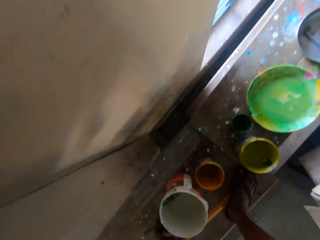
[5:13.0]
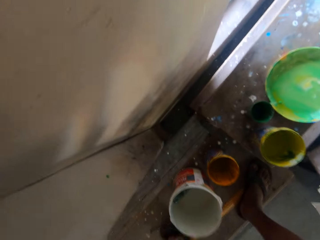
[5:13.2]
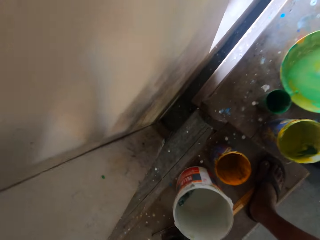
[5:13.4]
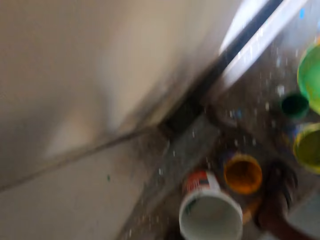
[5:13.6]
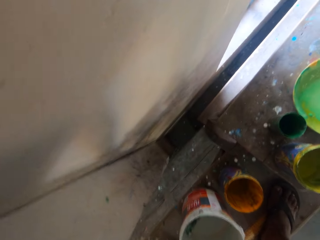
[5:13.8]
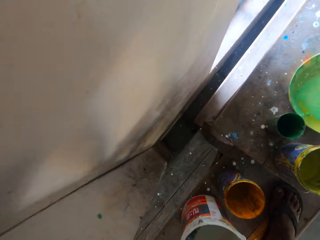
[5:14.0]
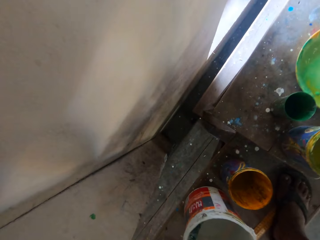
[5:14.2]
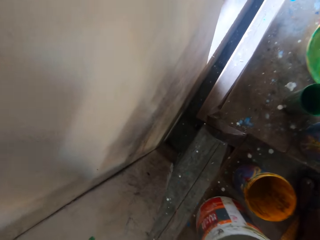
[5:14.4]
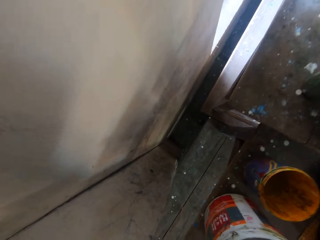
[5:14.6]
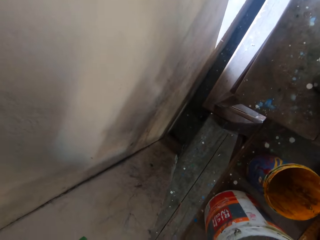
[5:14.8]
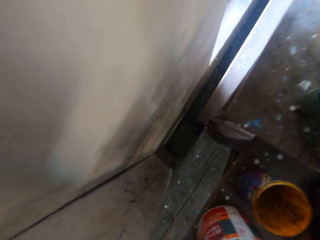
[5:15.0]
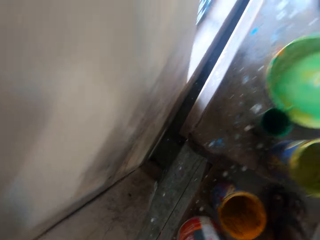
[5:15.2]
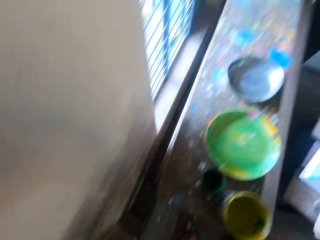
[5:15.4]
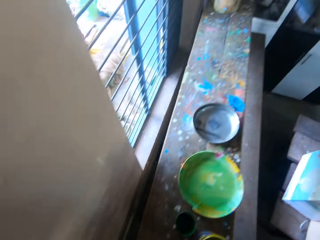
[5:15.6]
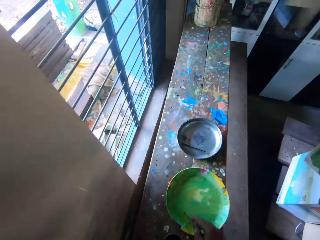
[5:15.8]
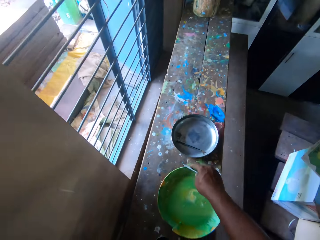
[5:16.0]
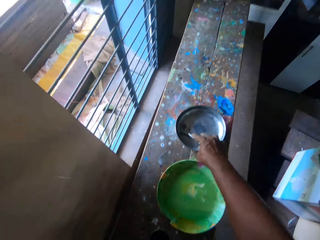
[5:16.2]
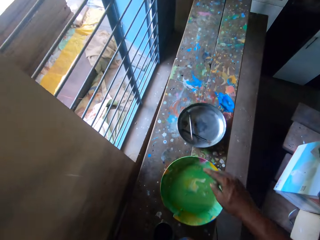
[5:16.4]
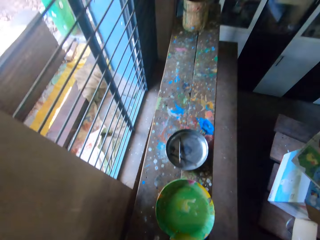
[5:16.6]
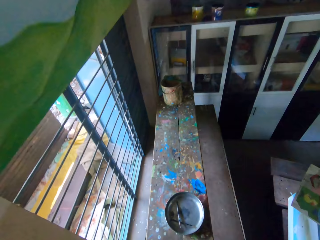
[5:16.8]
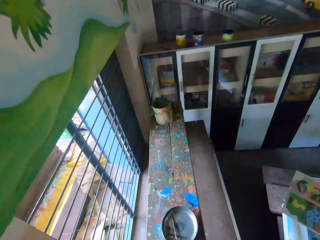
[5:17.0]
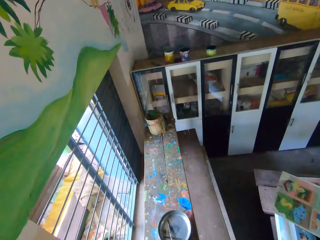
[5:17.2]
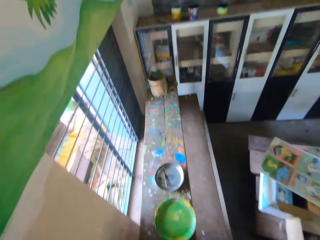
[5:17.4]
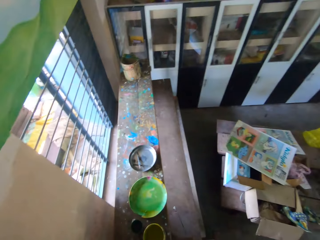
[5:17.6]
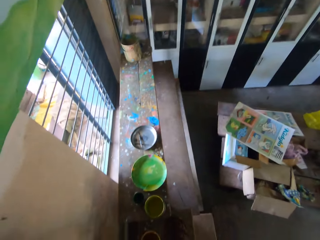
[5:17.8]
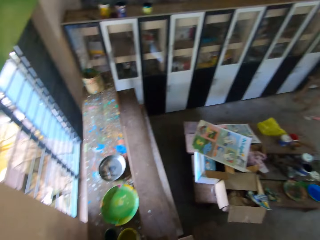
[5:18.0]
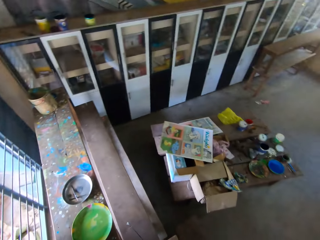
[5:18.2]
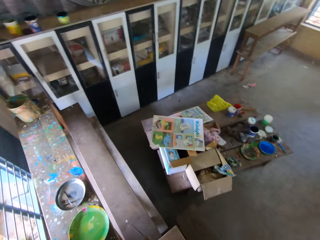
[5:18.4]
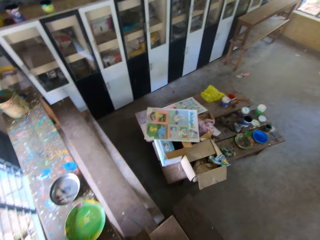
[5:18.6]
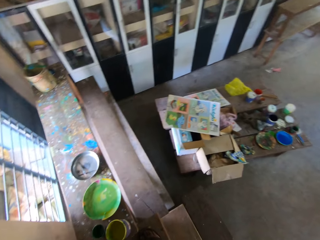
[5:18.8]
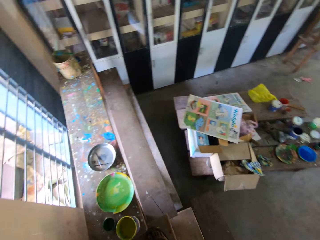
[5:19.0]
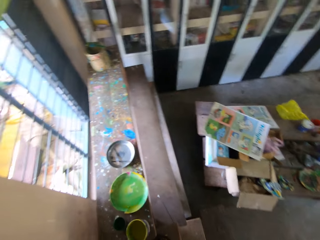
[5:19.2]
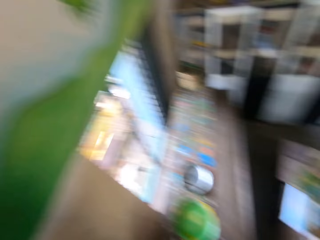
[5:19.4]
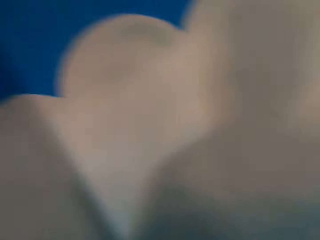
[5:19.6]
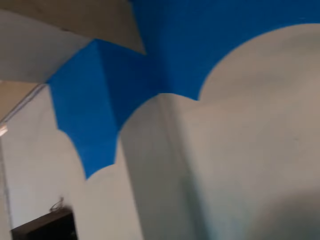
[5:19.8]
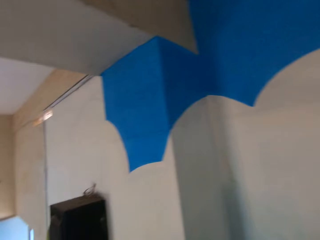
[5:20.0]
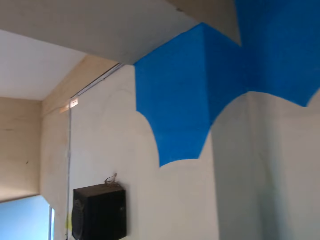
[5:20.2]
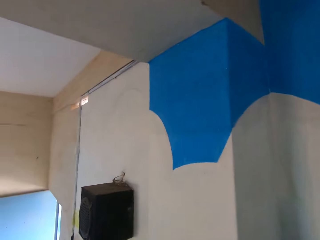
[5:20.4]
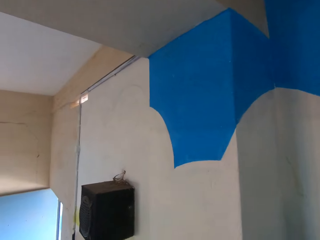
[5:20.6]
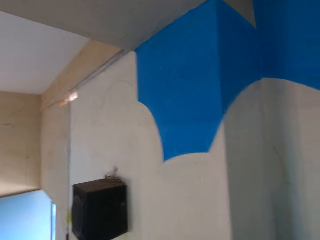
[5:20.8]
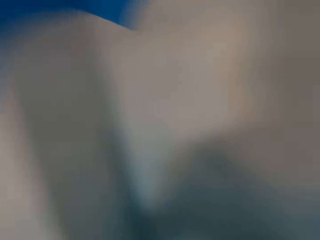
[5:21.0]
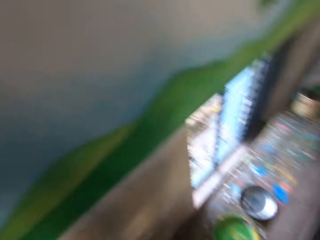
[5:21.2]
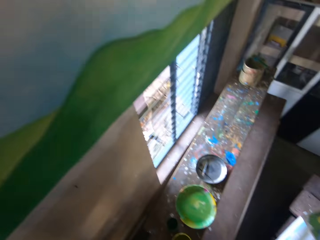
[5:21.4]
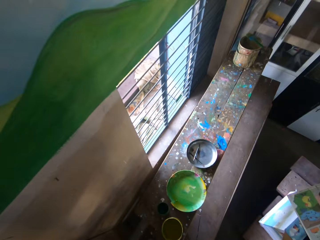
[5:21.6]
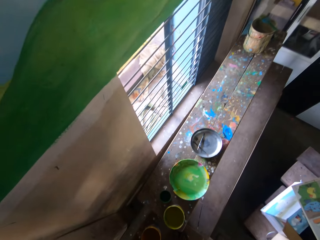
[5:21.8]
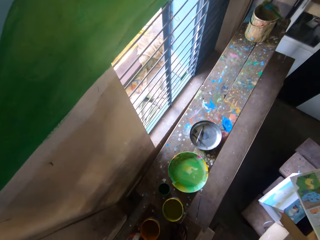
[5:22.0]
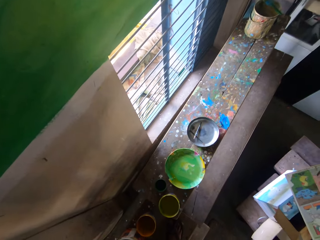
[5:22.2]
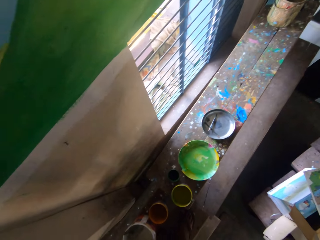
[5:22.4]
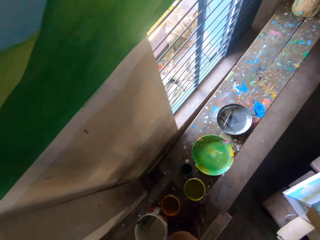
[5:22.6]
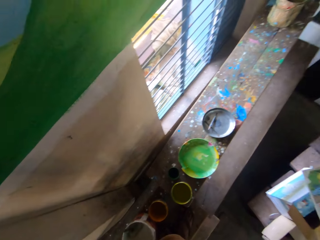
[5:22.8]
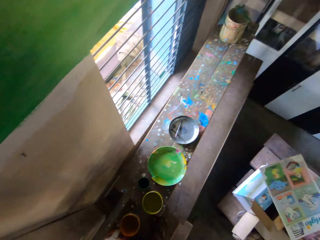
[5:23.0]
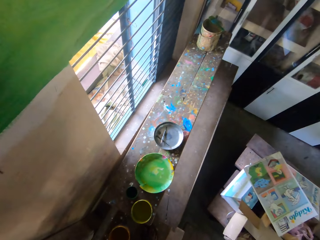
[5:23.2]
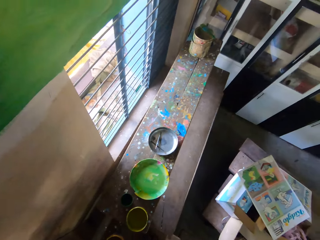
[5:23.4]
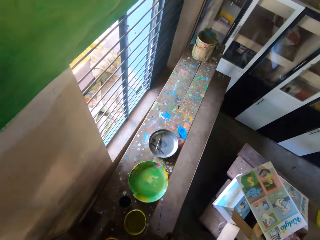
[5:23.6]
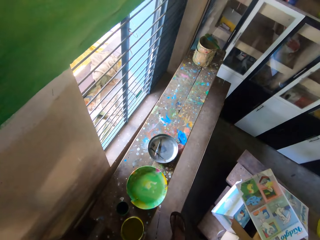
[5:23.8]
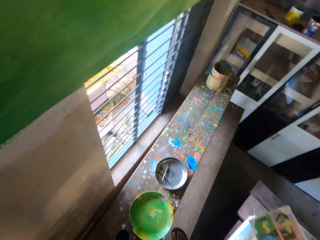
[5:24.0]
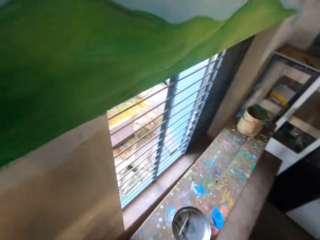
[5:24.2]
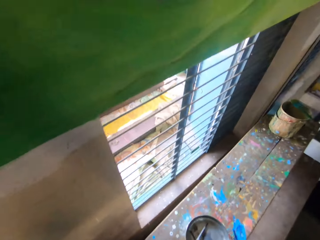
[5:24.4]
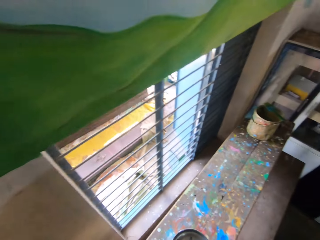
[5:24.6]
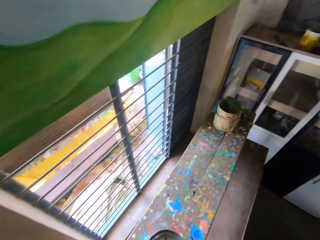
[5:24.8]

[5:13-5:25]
The camera wearer drops a pencil in the bowl with his right hand.

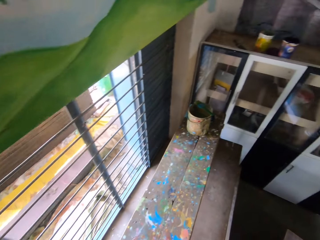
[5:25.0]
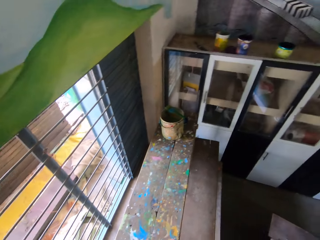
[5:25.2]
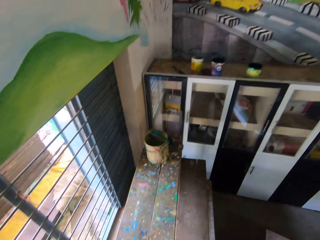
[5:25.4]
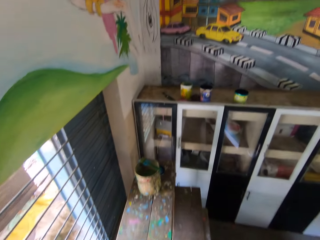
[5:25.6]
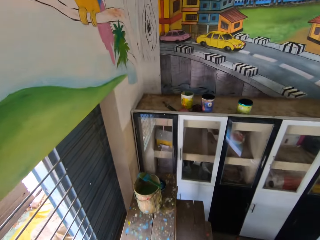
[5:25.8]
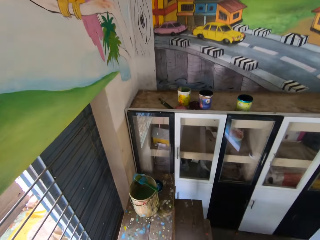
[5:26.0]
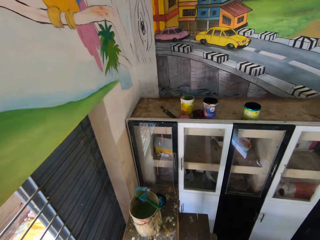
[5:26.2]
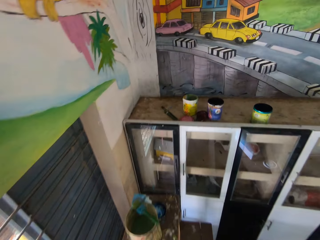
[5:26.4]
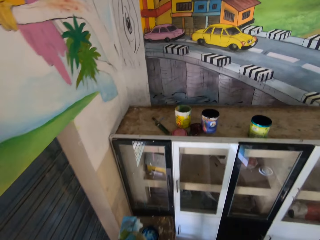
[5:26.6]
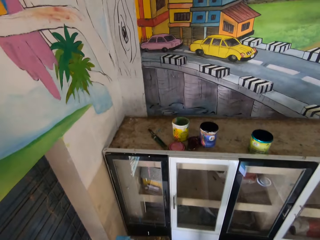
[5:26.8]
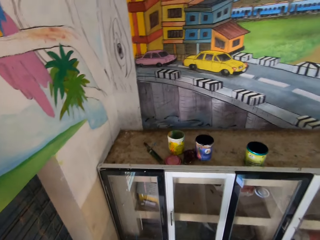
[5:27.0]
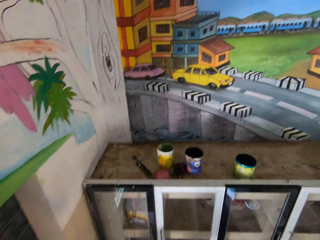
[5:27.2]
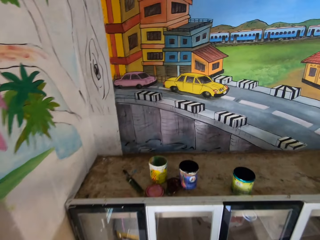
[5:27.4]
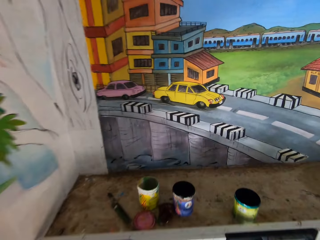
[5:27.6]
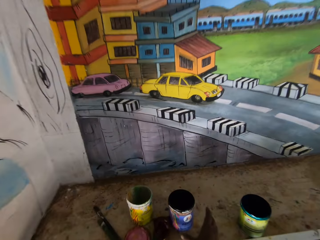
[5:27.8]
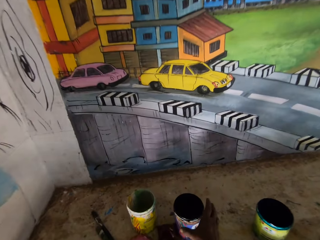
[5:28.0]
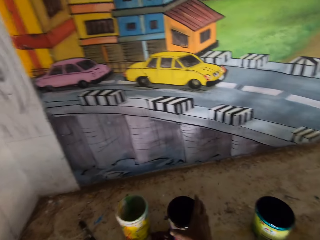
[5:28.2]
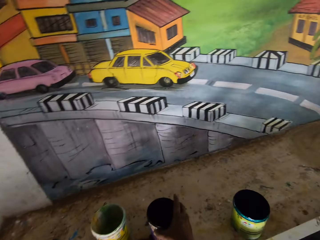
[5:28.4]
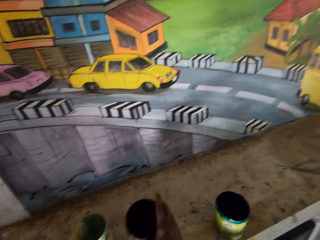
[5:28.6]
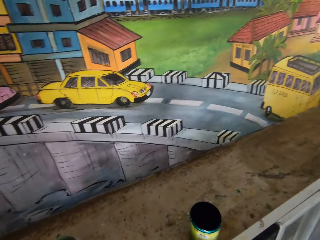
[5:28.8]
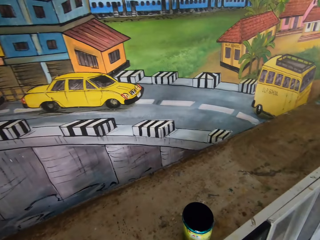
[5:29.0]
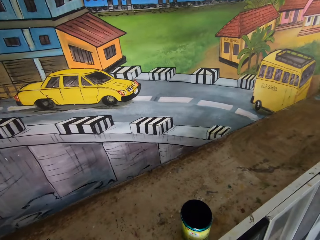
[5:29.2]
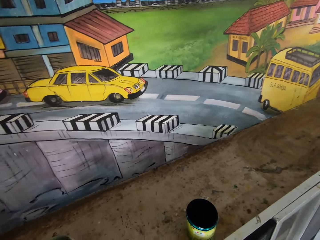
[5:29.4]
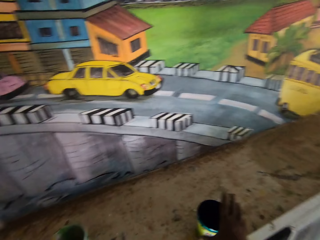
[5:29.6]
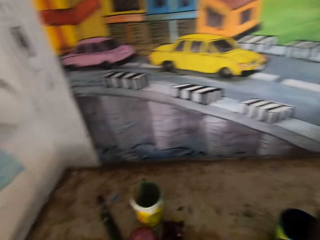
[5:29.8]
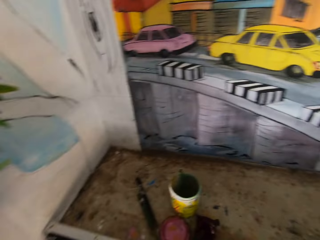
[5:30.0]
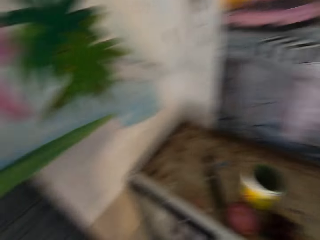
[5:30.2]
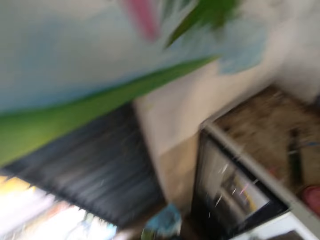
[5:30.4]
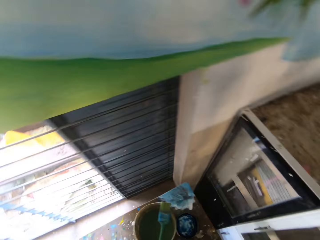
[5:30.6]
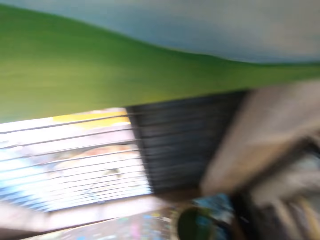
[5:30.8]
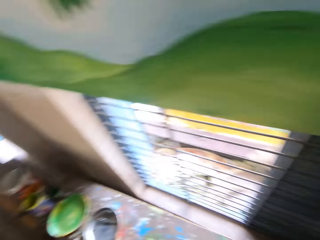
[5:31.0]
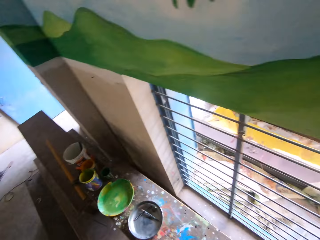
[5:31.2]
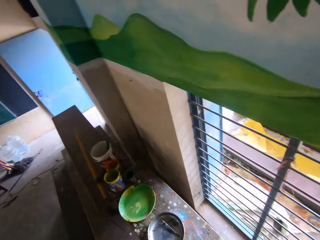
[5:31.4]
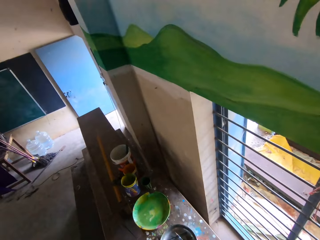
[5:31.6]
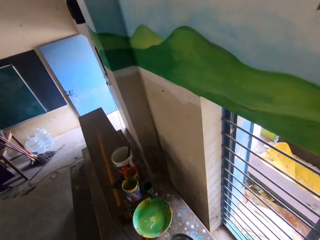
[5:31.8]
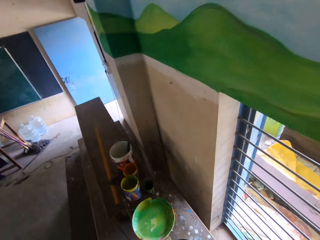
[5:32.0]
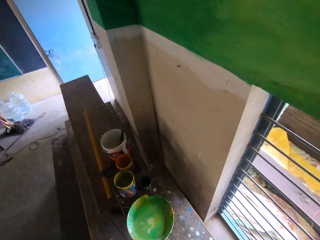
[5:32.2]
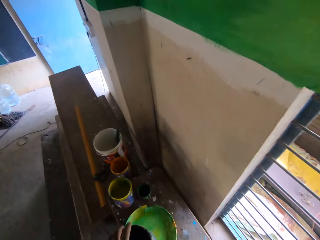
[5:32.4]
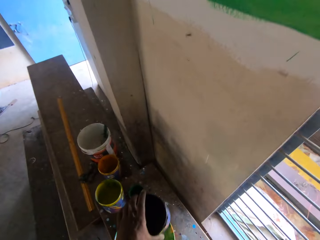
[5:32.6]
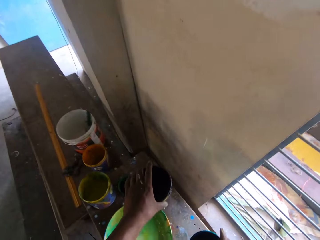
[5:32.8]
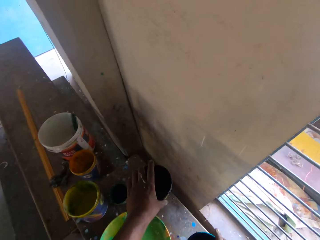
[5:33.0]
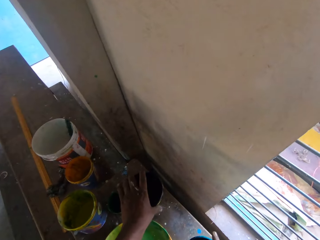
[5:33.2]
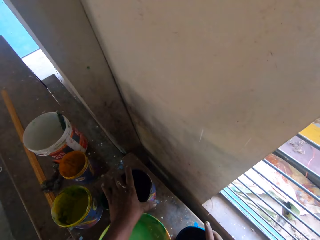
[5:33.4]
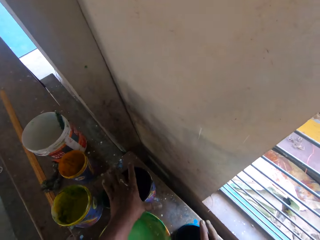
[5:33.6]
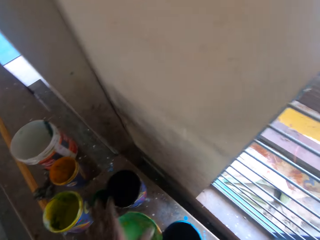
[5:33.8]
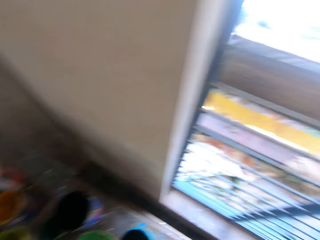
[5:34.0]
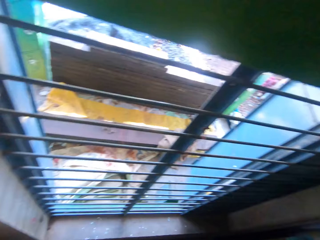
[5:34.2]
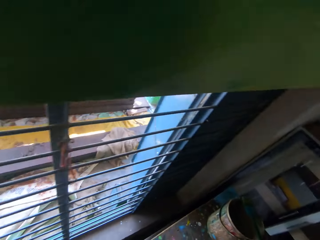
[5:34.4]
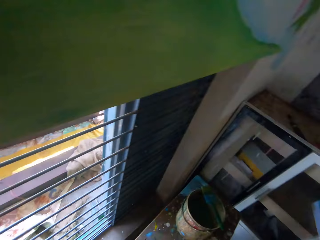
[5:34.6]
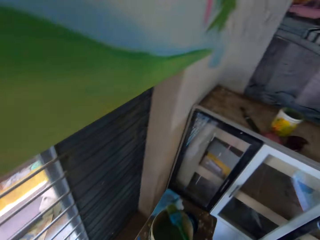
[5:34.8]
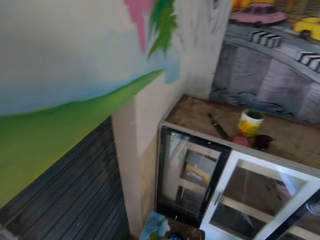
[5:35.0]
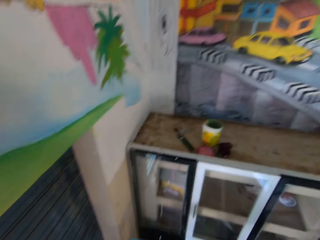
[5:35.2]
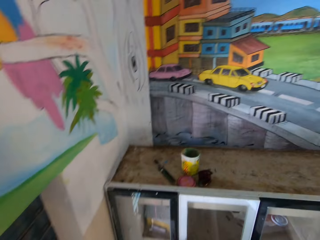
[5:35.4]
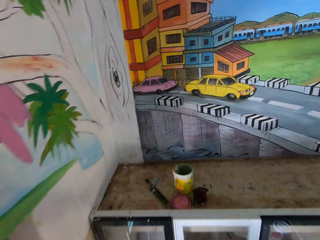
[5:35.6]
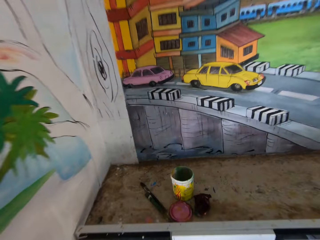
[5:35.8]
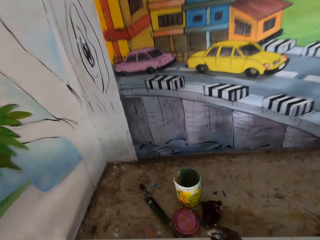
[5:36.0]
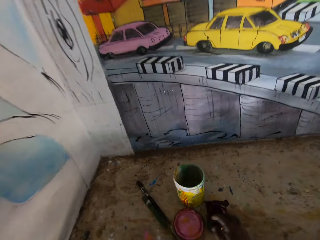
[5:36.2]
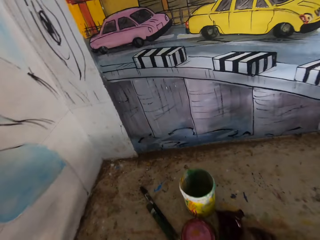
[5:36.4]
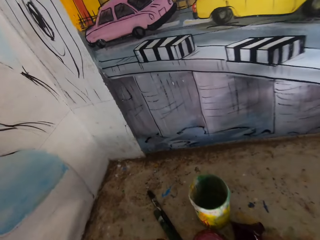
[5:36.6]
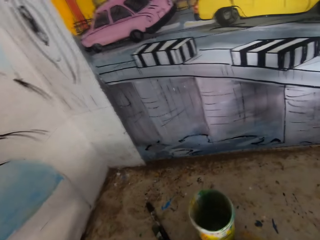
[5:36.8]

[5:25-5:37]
The camera wearer picks up a paint can from a shelf with his right hand. He picks up the paint can from the shelf with his right hand again. He drops the paint can on the table with his left hand. He drops the paint can on the table with his right hand.
